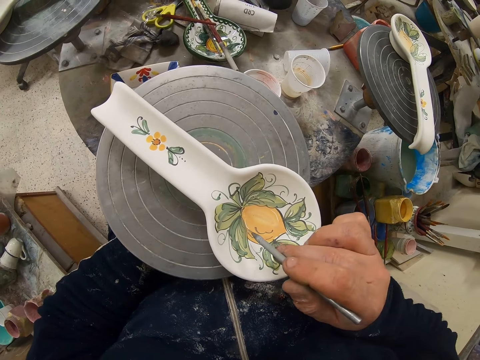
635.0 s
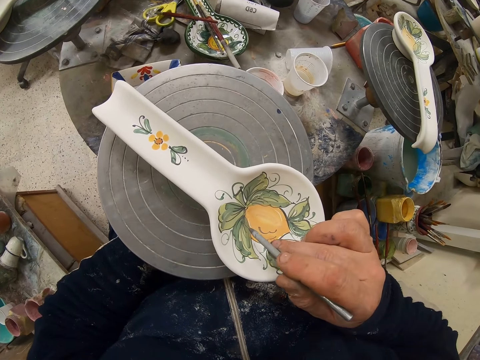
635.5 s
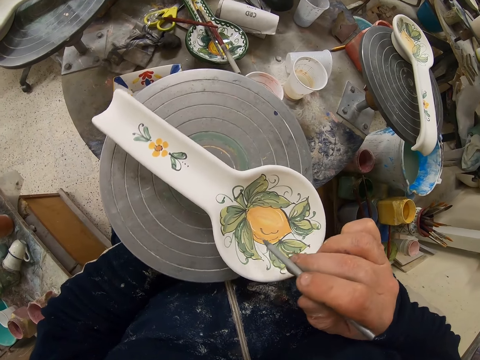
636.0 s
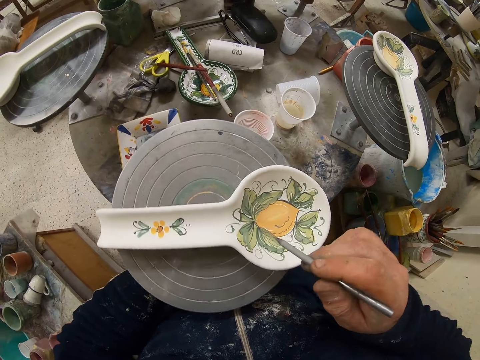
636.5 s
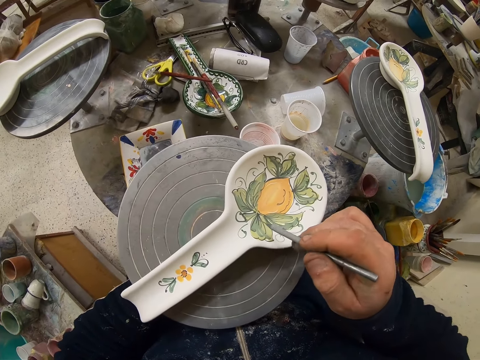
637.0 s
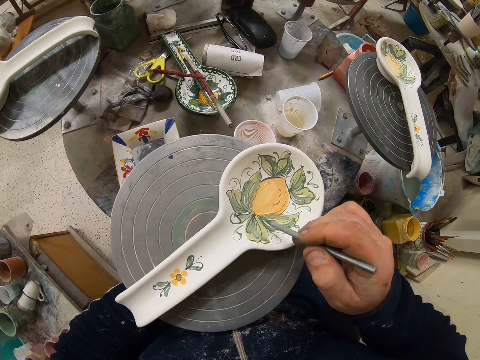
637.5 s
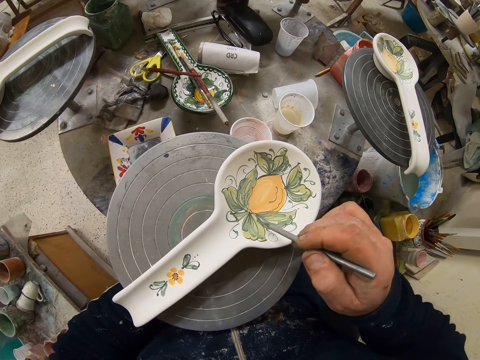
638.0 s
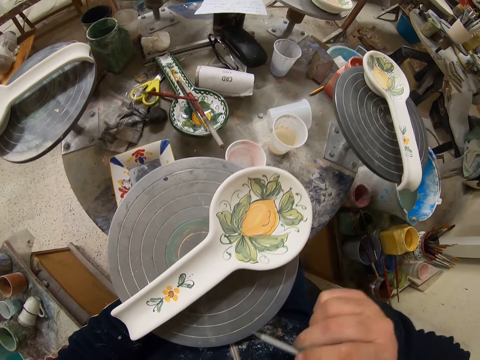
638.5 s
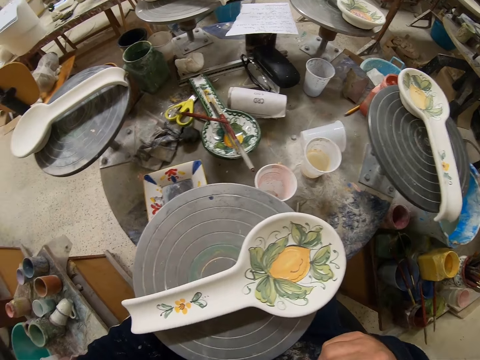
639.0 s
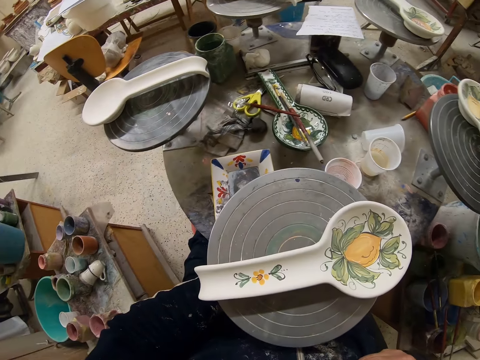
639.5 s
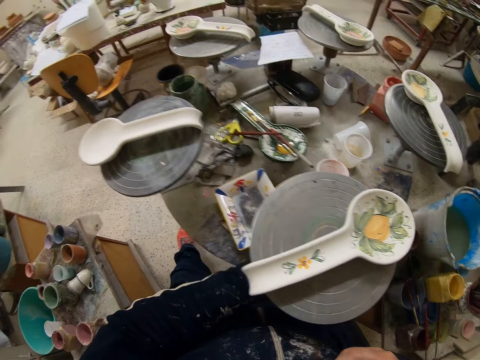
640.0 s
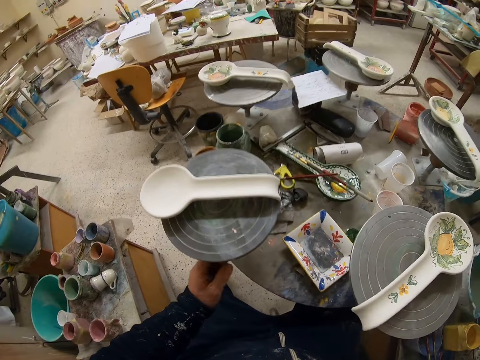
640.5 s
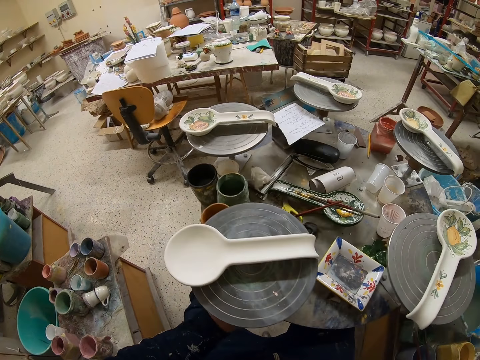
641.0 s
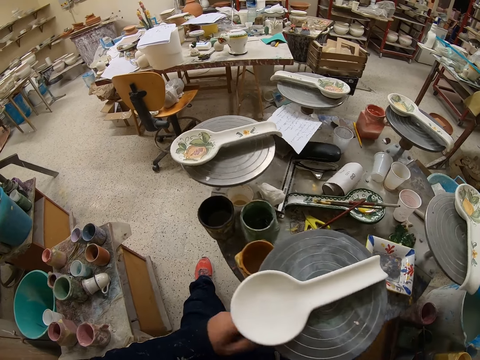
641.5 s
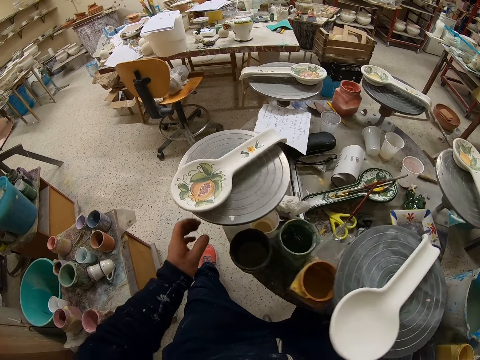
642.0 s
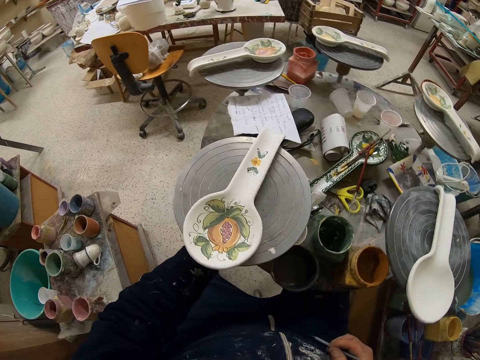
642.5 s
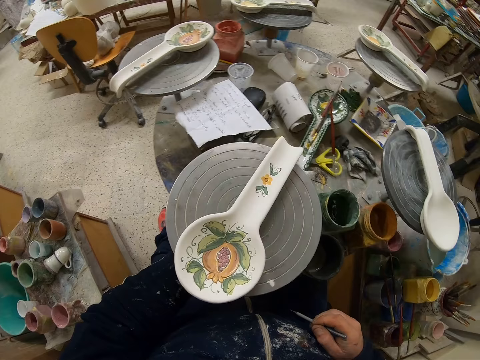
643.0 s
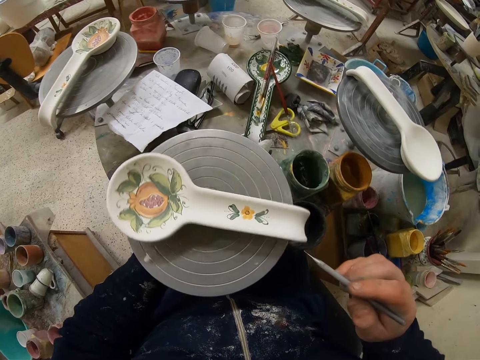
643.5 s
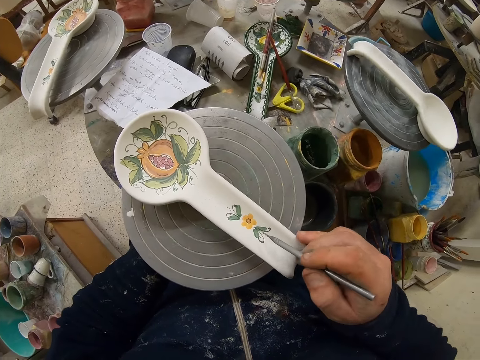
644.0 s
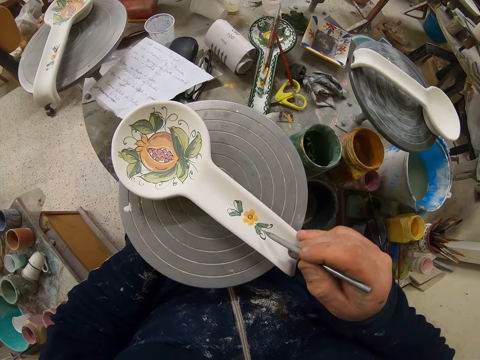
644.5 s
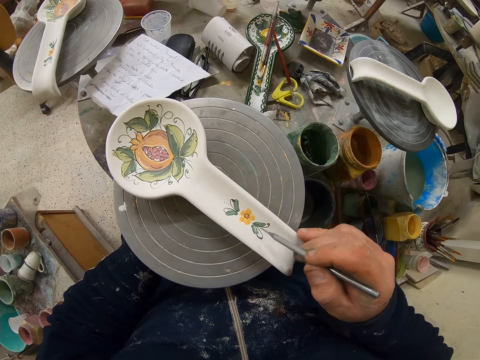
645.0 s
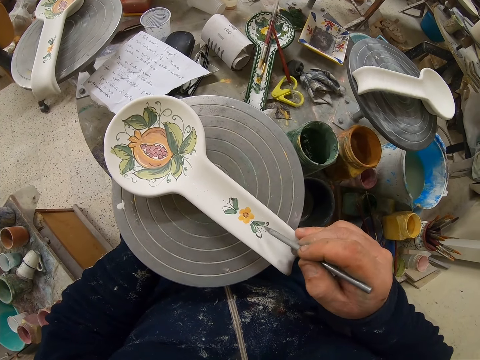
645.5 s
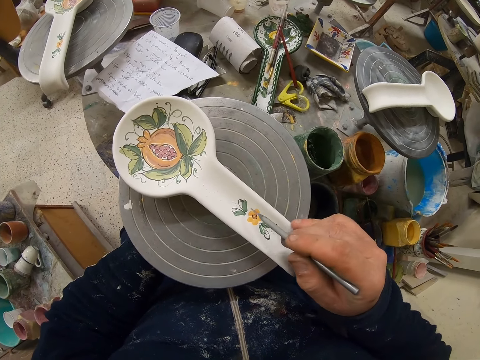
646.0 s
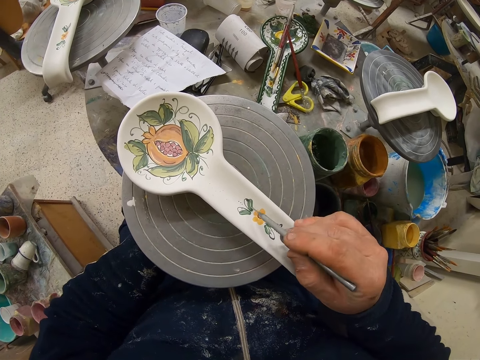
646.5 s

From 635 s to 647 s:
The camera wearer decorates the plate with the paint brush. They turn the table. They decorate the plate with the paint brush. They turn the table. They decorate the plate or spoon with the paint brush.

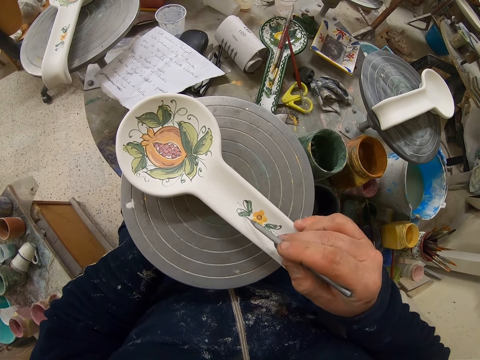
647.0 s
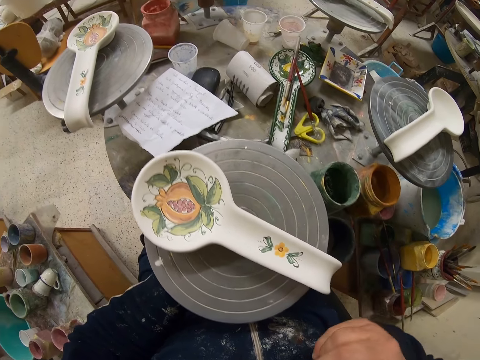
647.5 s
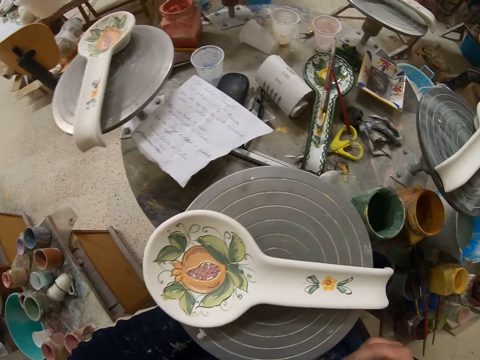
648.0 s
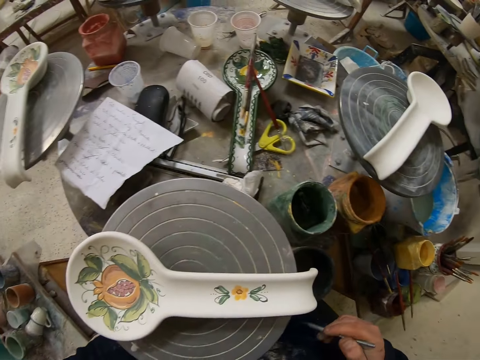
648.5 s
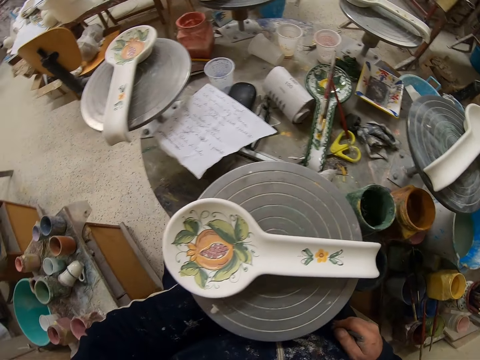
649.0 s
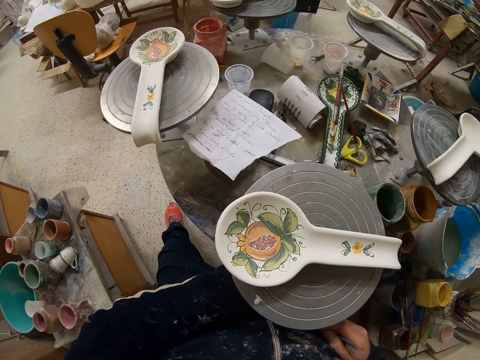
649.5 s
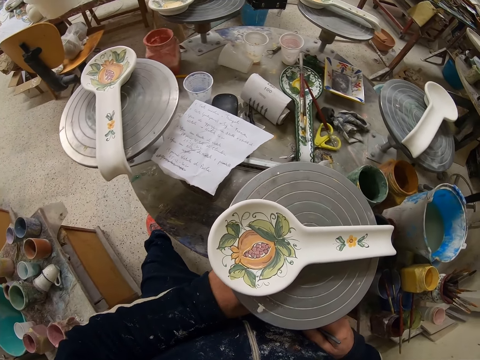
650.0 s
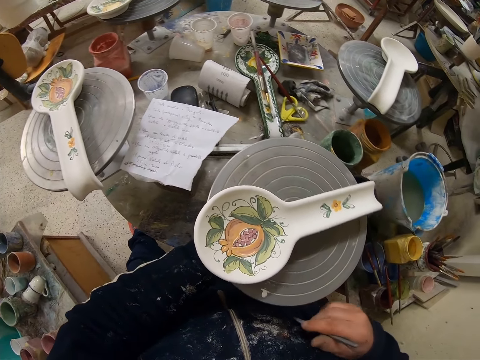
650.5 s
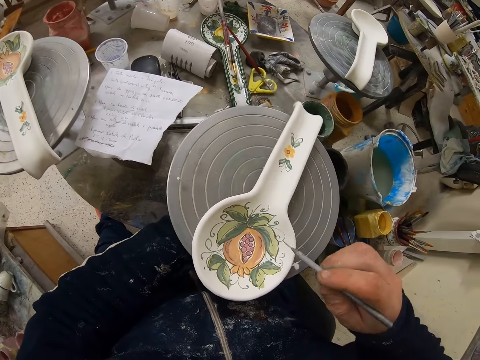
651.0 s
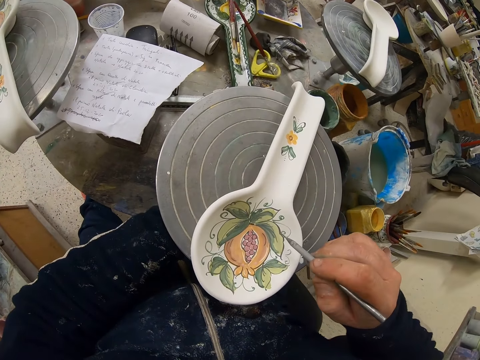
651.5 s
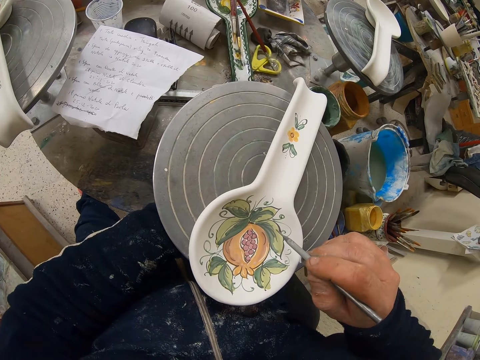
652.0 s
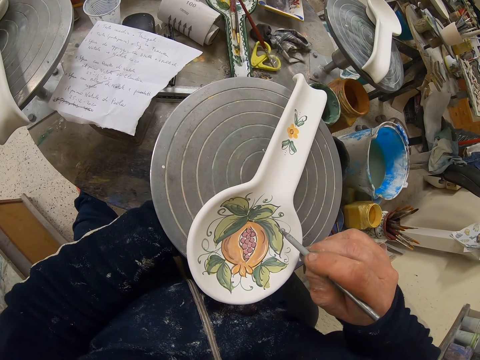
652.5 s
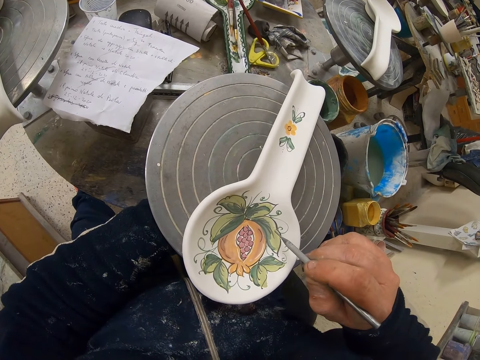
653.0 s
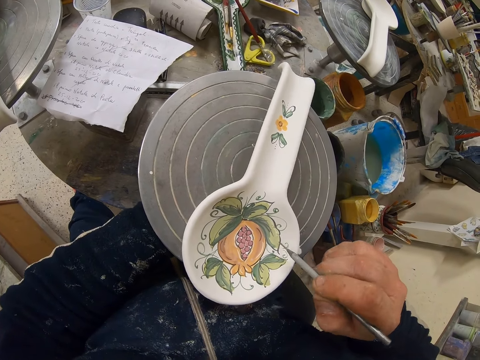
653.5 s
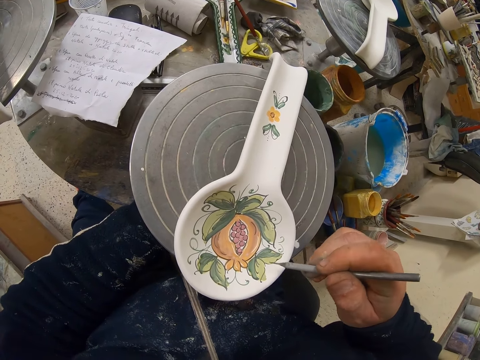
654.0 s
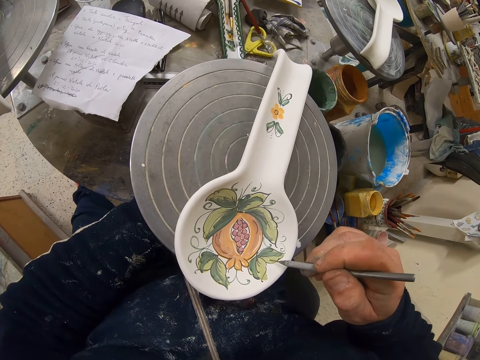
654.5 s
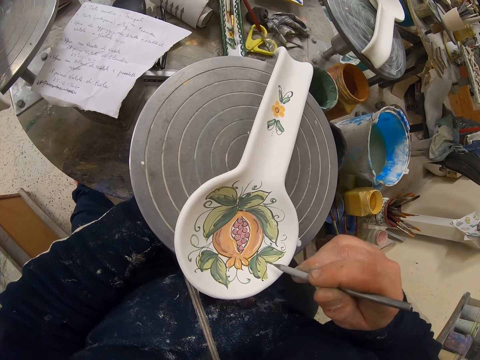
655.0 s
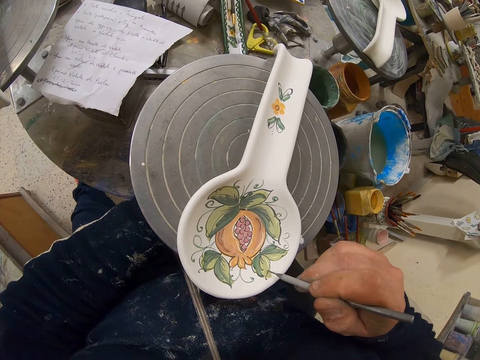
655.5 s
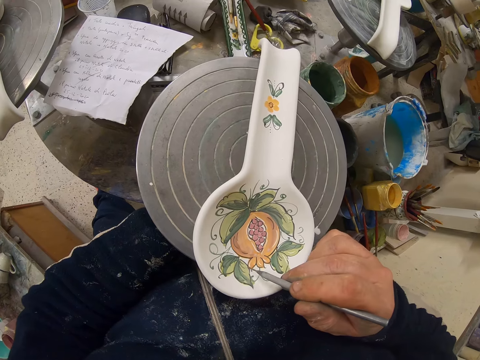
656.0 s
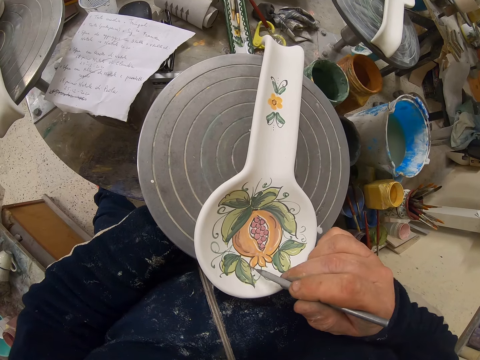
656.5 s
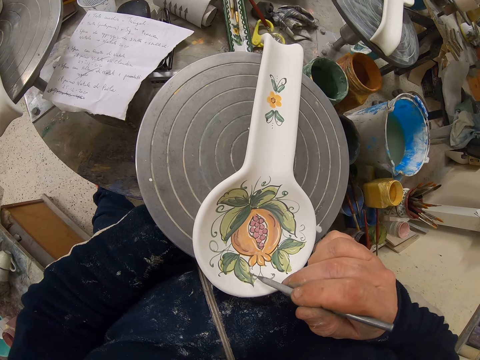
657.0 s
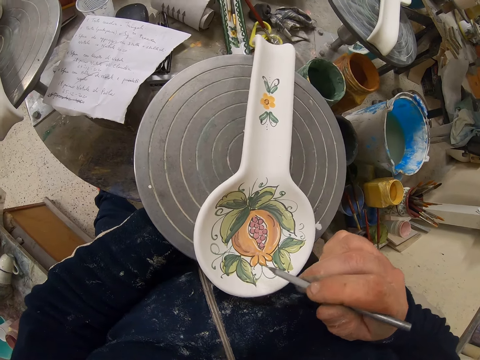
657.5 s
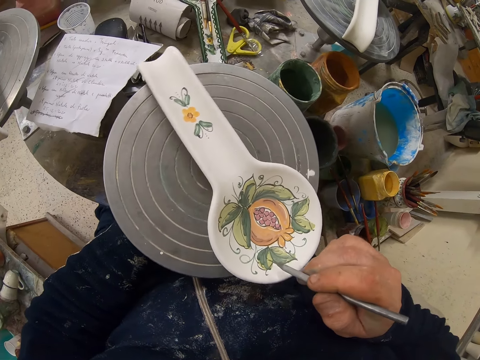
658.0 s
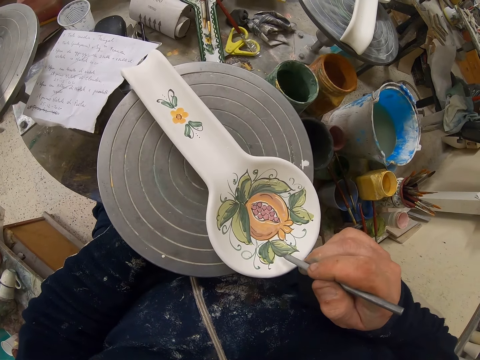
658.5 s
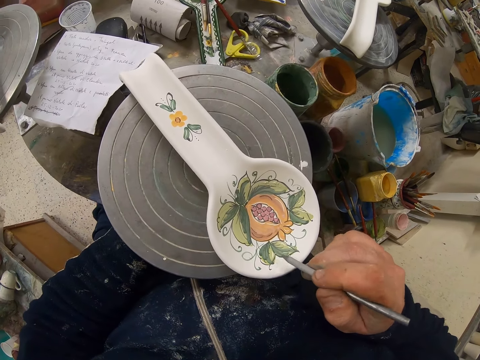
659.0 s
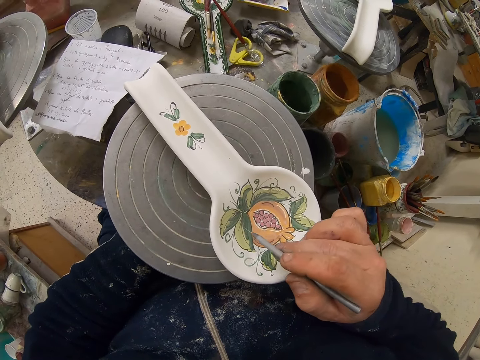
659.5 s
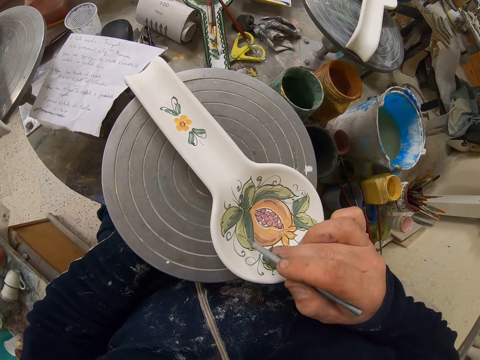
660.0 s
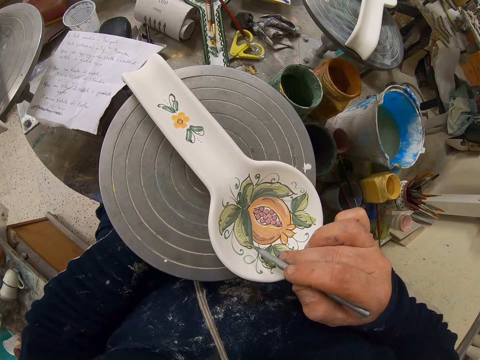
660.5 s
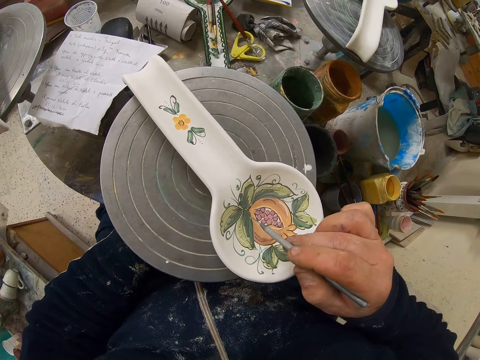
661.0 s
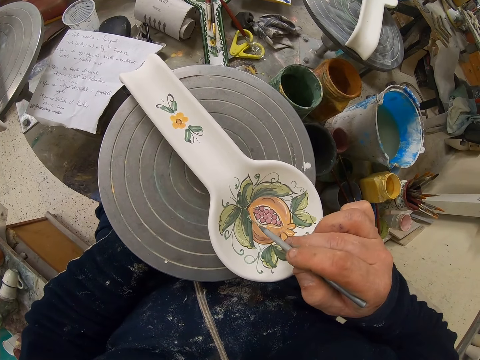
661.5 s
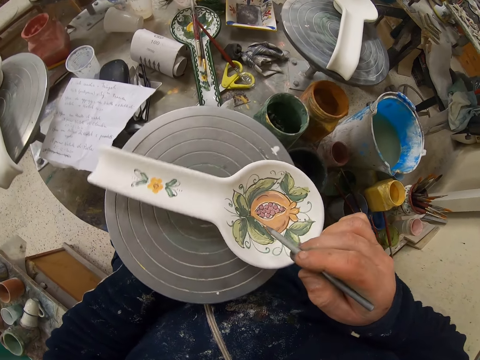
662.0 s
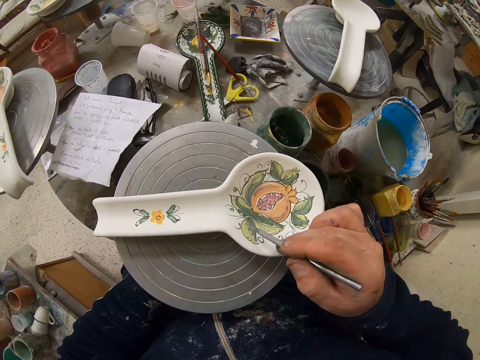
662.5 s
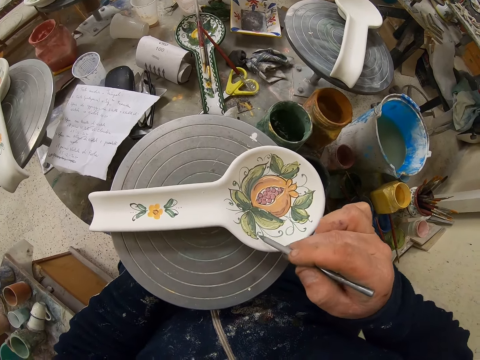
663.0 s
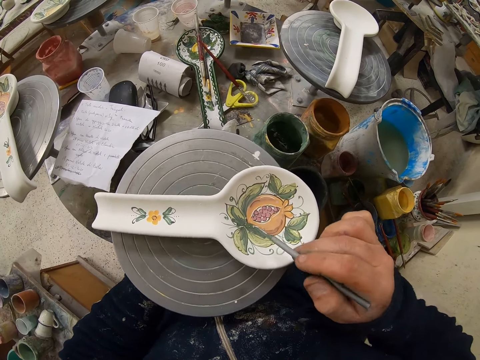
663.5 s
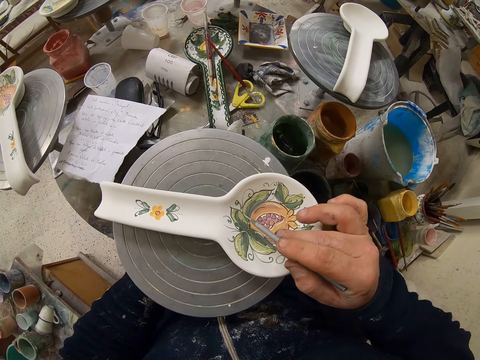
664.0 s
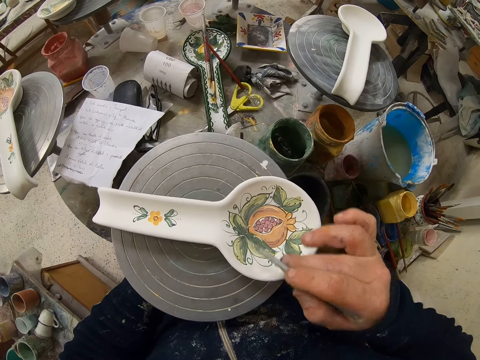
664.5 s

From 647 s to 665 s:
The camera wearer turns the table. They decorate the plate with the paint brush. They turn the table or spoon. They decorate the plate with the paint brush. They turn the table. They decorate the plate with the paint brush.
